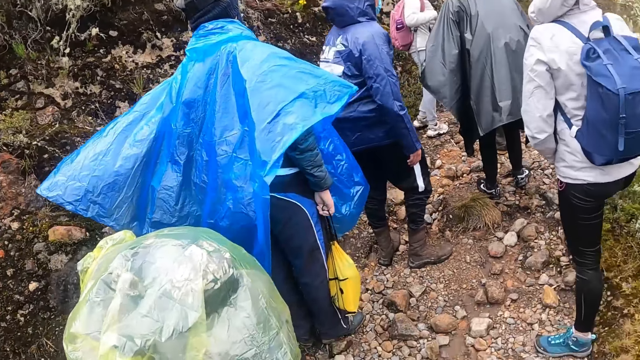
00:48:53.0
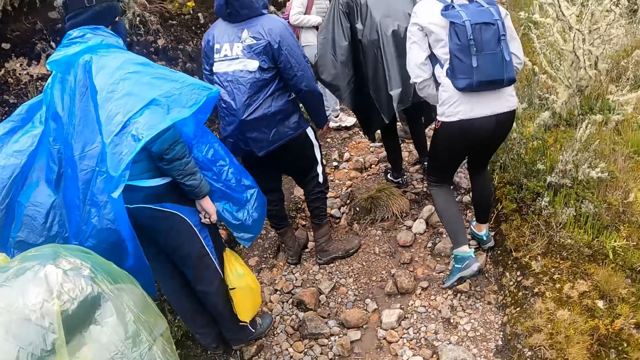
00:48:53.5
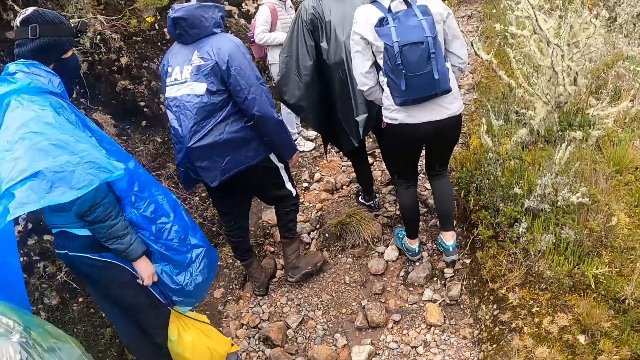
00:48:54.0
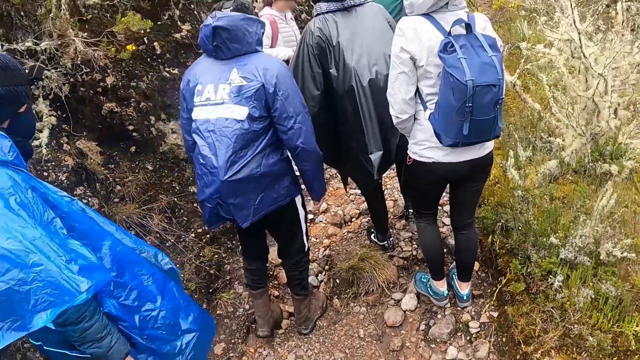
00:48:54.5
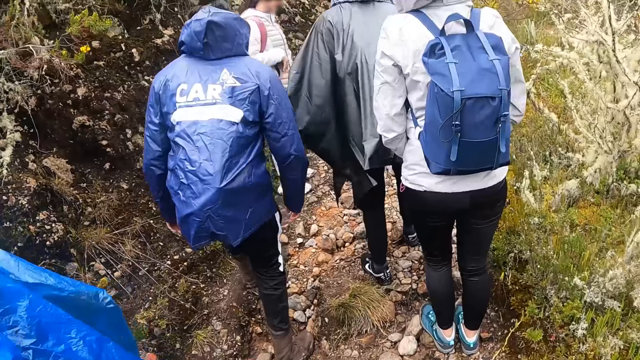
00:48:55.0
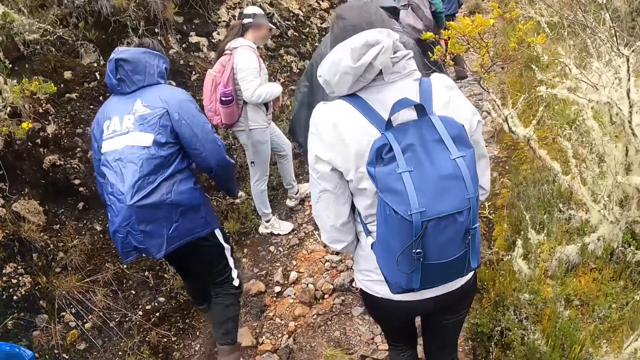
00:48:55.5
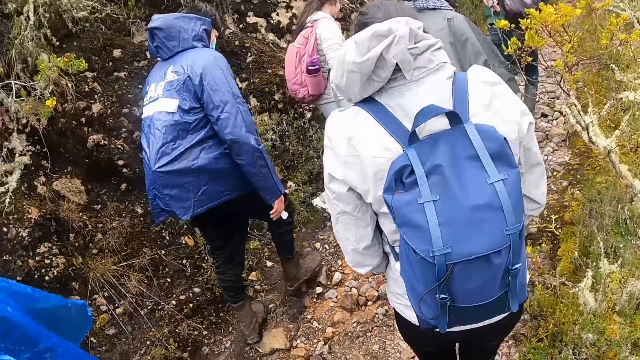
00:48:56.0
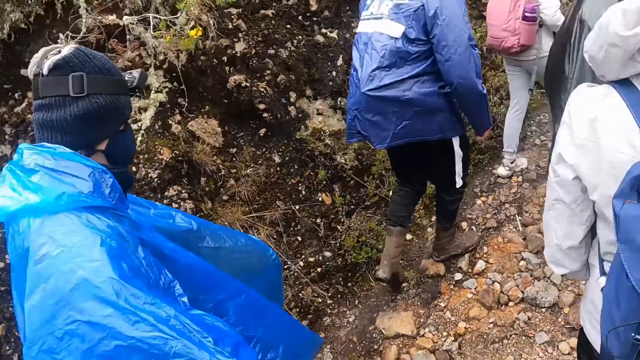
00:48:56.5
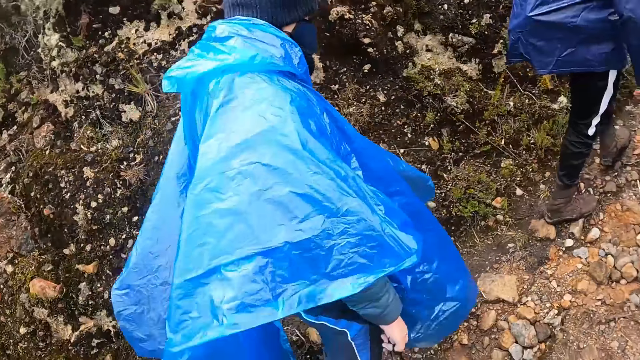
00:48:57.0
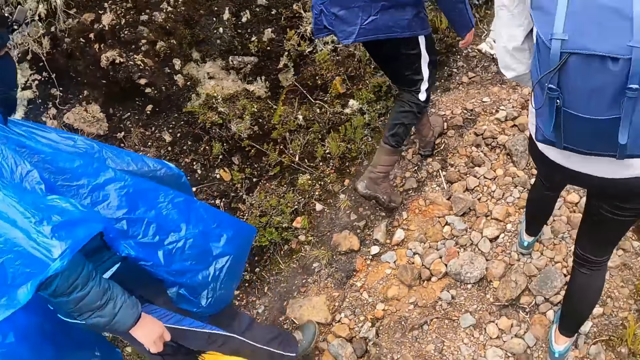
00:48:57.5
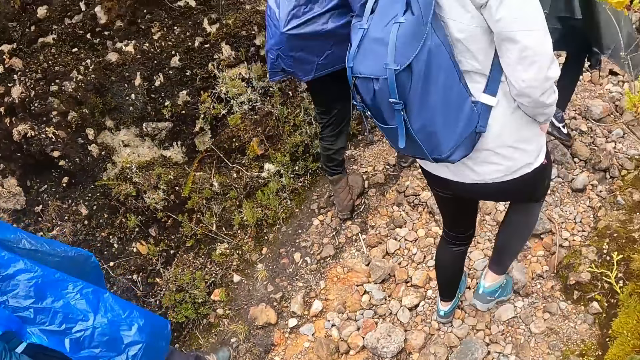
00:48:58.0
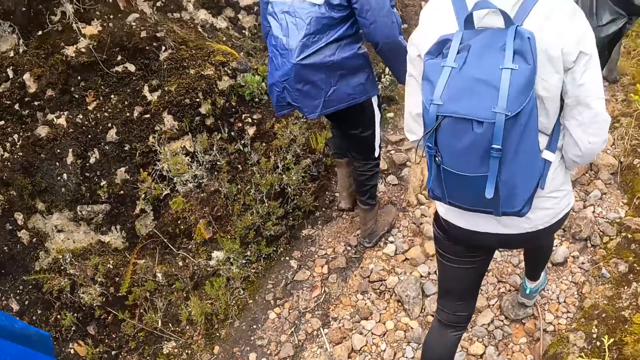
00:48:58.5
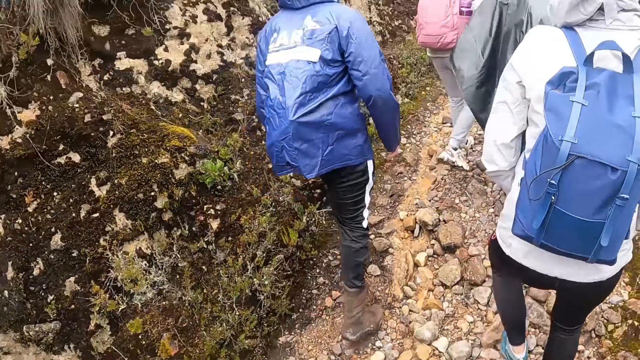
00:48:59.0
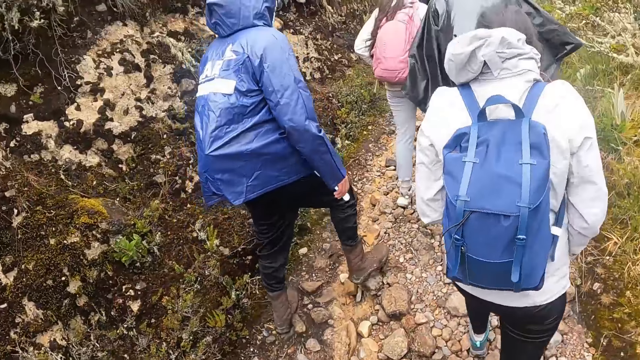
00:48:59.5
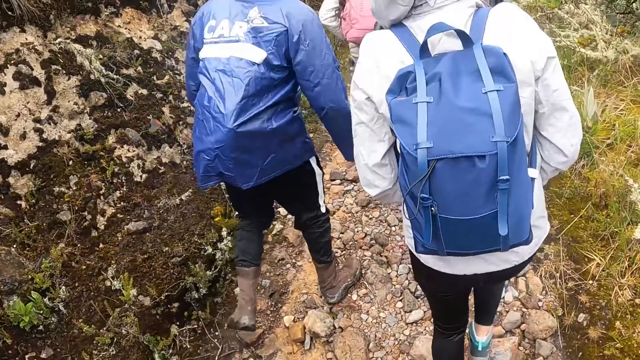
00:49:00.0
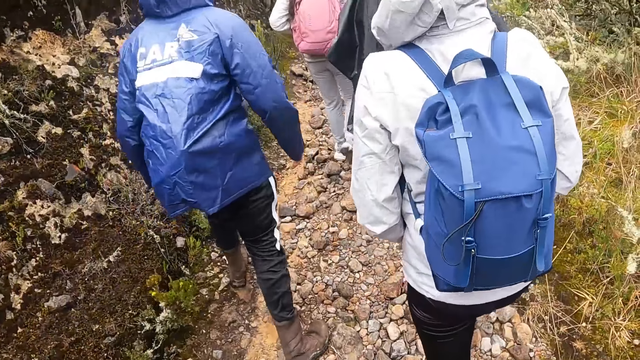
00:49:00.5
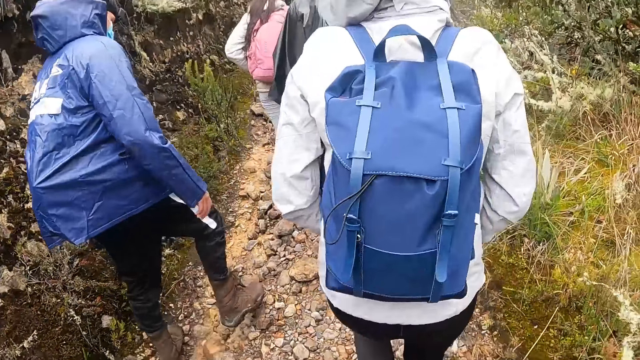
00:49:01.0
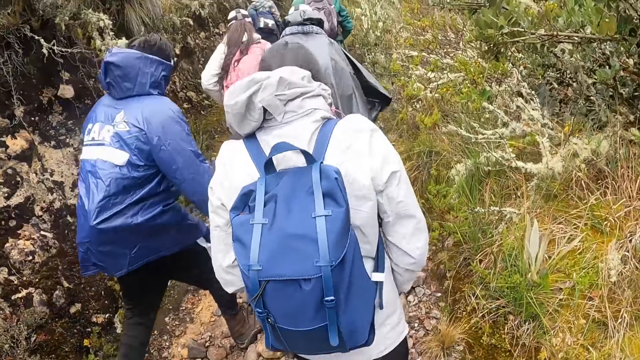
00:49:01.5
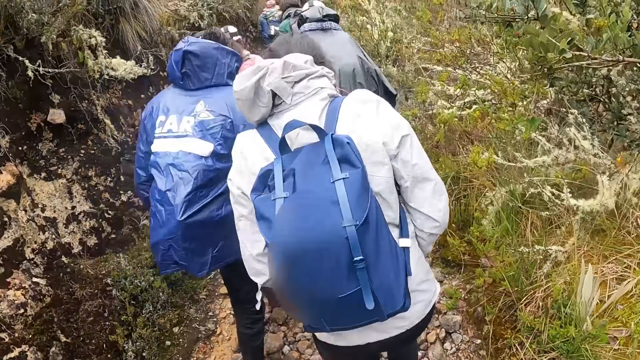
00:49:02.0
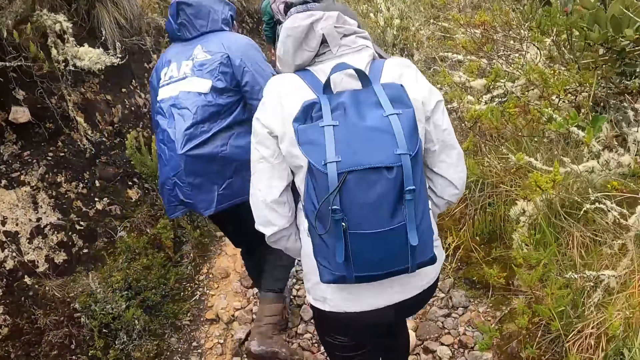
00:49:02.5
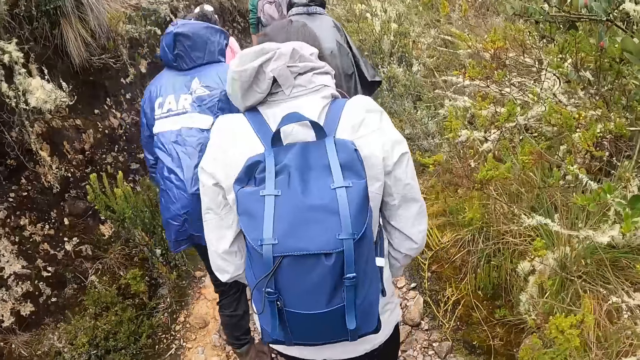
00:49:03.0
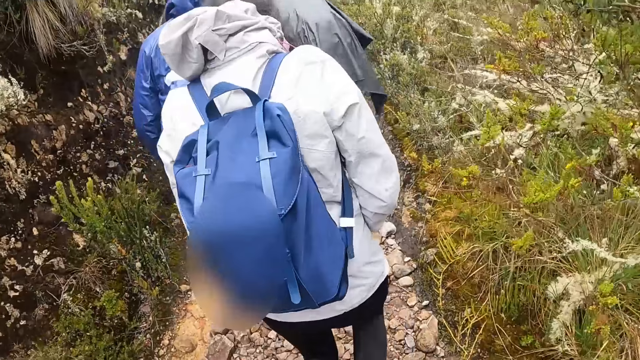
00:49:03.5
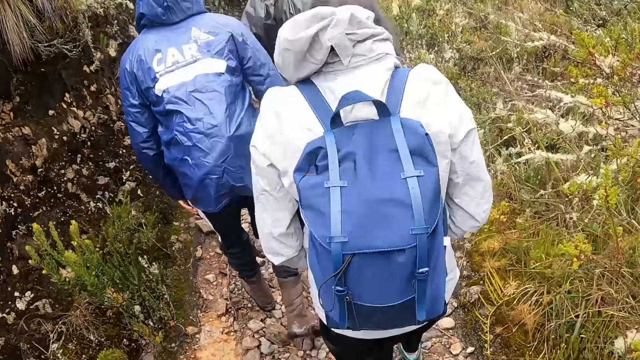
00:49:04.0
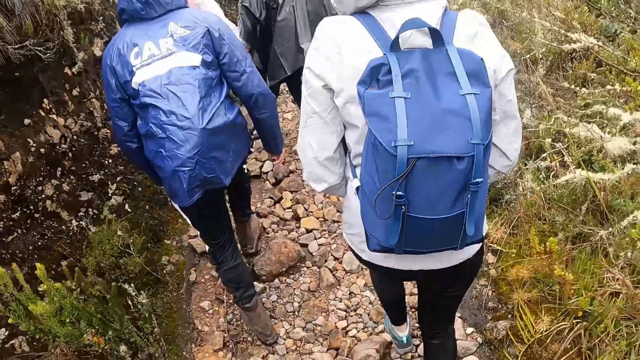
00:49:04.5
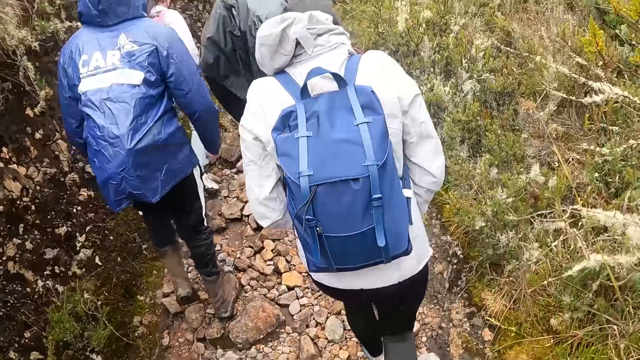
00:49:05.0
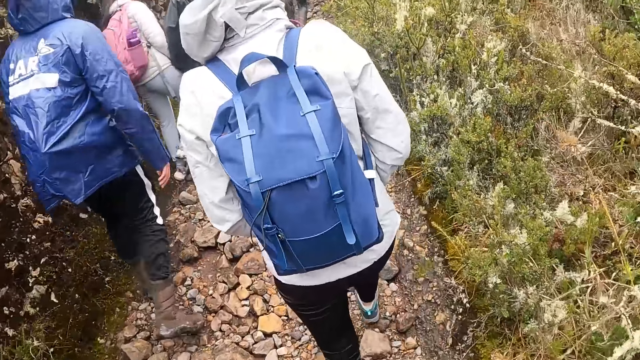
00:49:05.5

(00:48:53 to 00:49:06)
The women walk away. The men walk away. The camera wearer walks towards the hills.

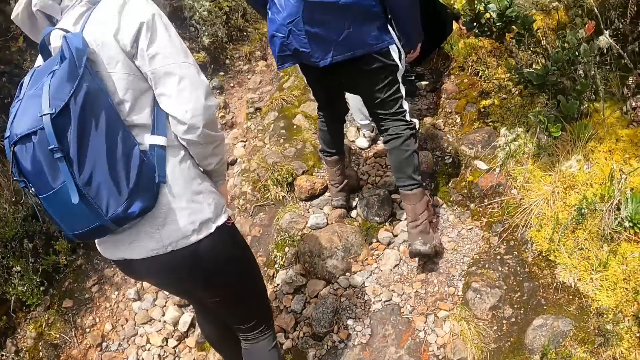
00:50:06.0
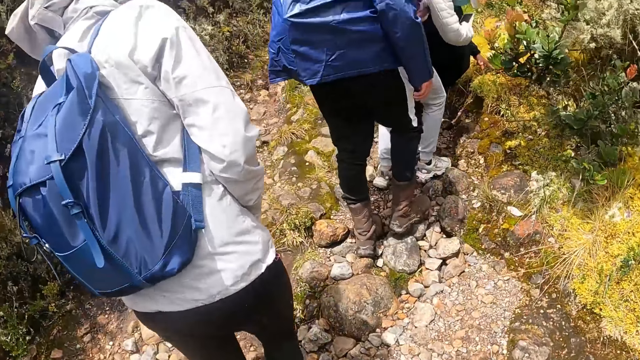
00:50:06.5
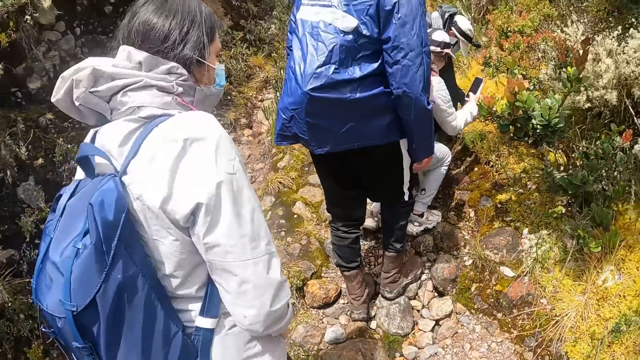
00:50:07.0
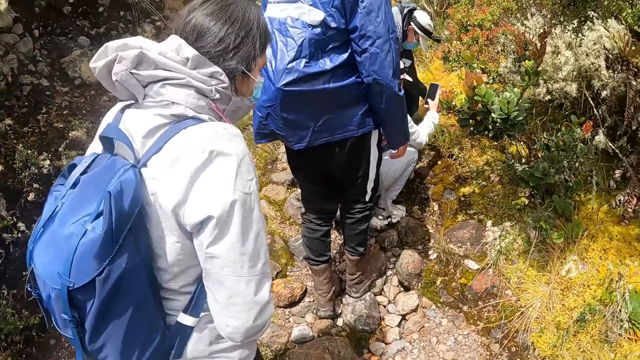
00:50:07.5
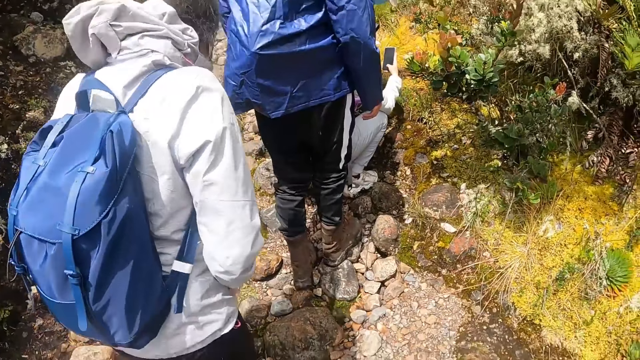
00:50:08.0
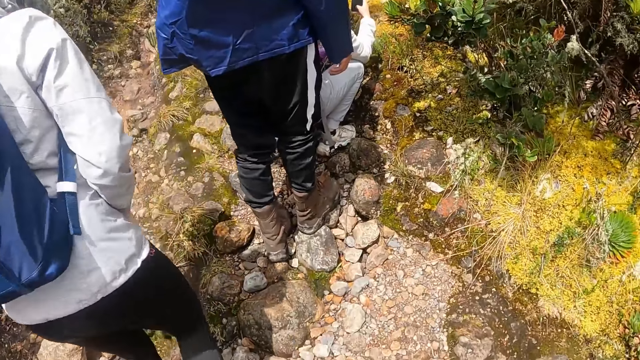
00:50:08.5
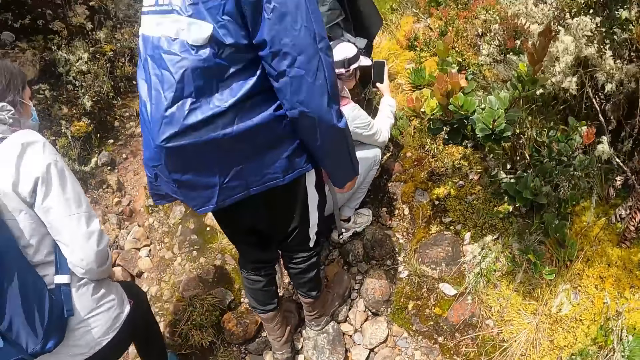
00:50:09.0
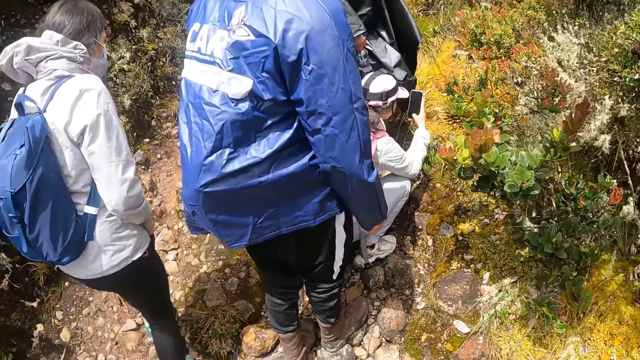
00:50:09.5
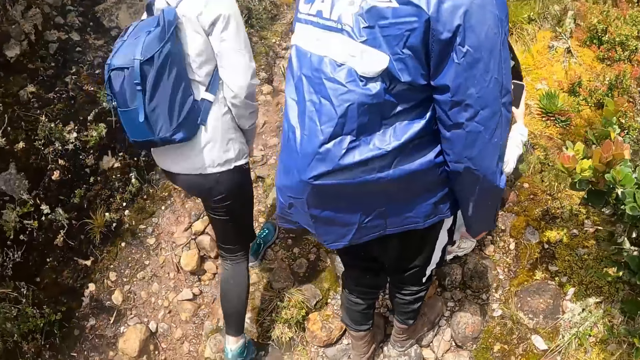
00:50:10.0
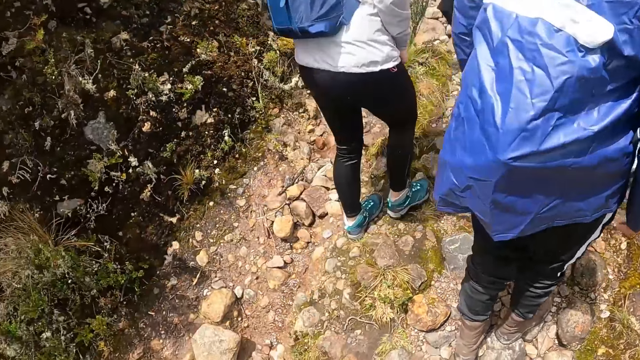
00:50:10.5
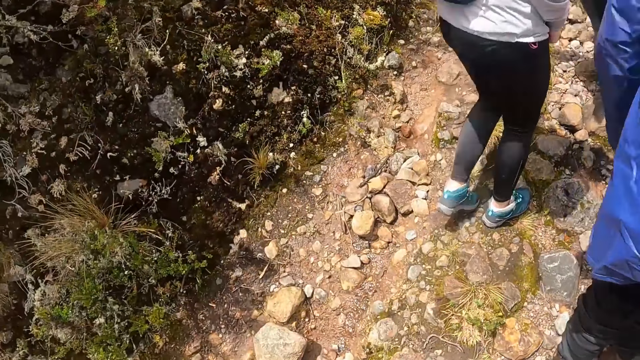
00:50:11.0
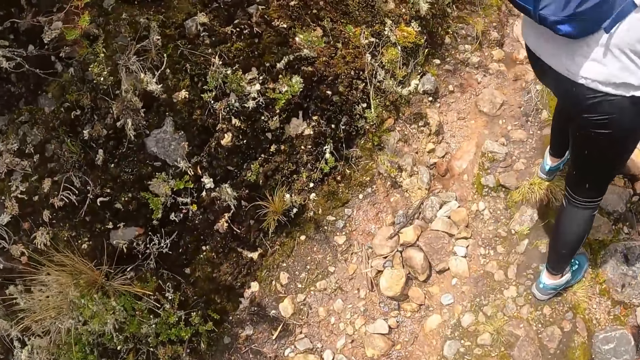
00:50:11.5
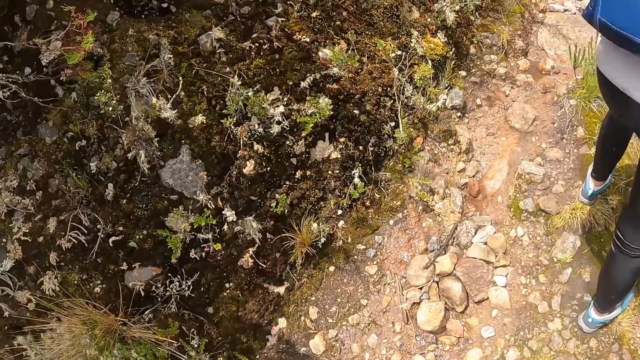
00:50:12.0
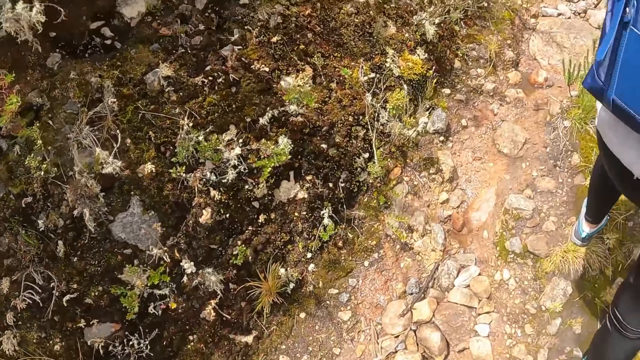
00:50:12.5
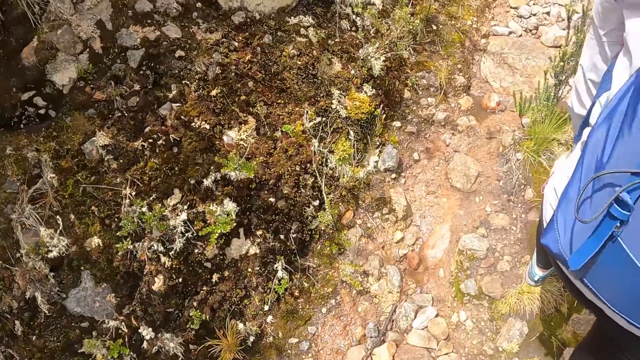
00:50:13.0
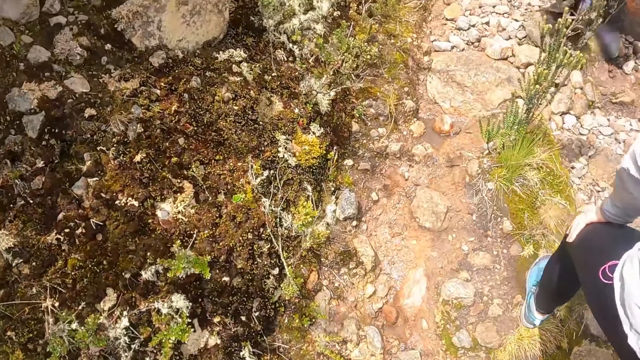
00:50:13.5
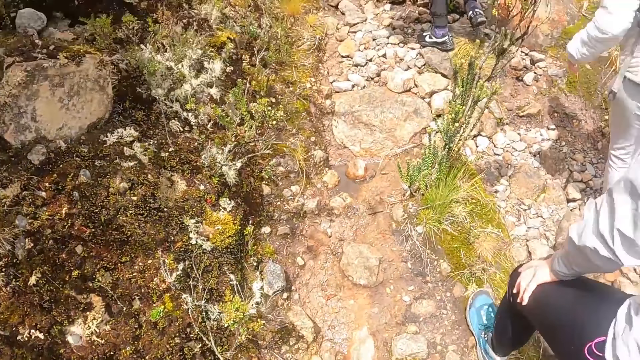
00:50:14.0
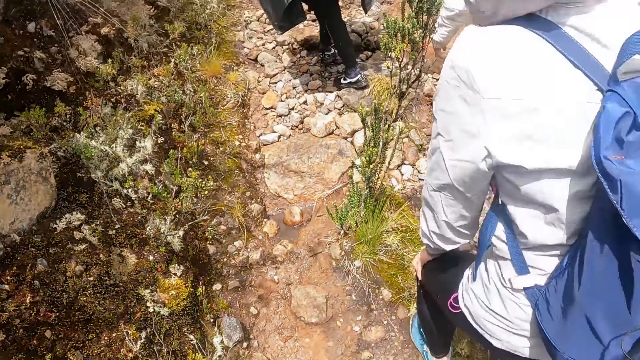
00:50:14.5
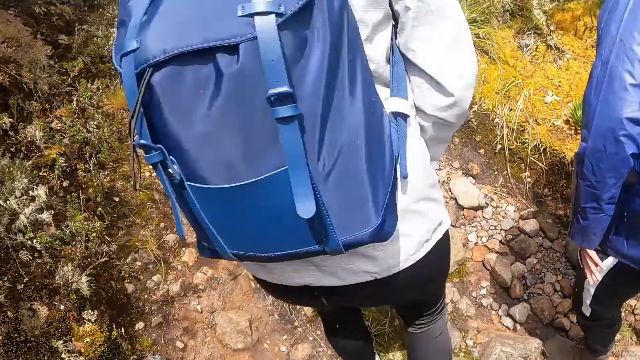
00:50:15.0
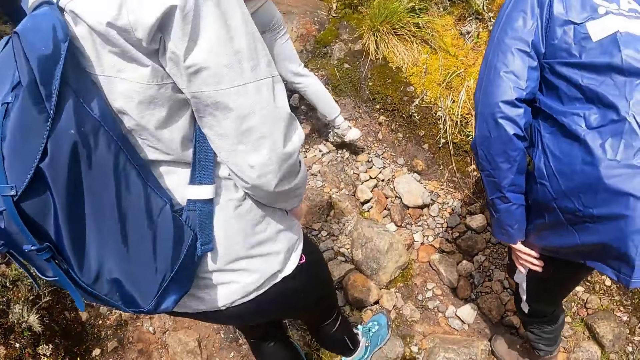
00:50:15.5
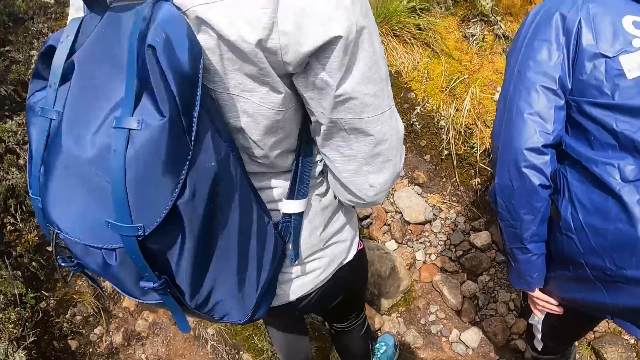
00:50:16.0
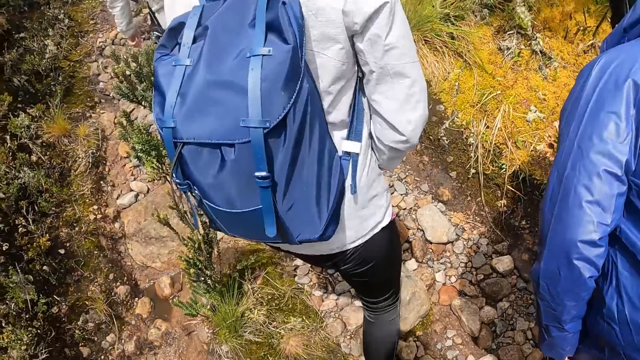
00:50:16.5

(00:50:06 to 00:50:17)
A woman takes a photo with a phone in her right hand.
